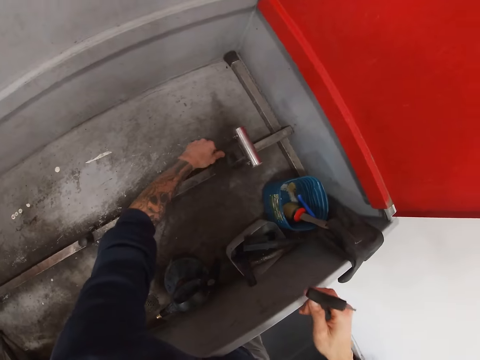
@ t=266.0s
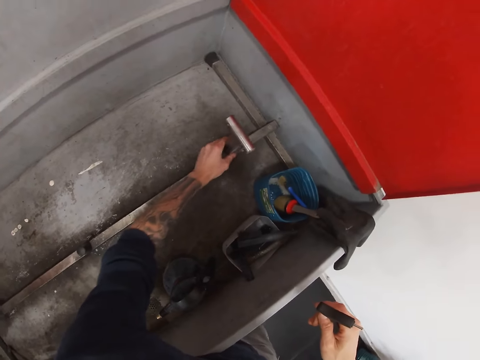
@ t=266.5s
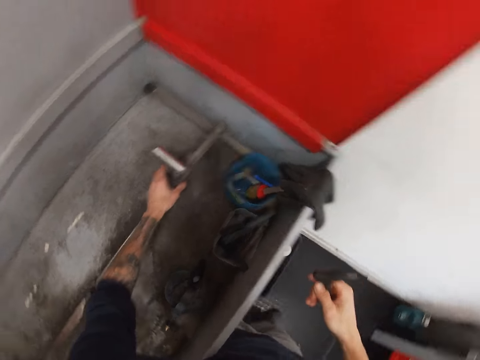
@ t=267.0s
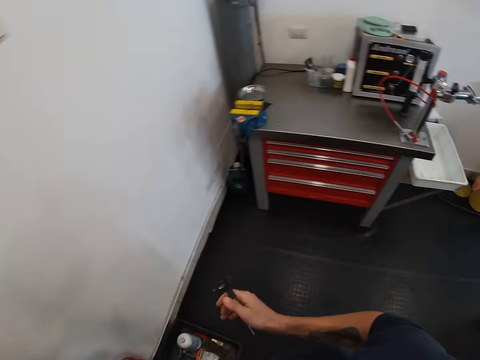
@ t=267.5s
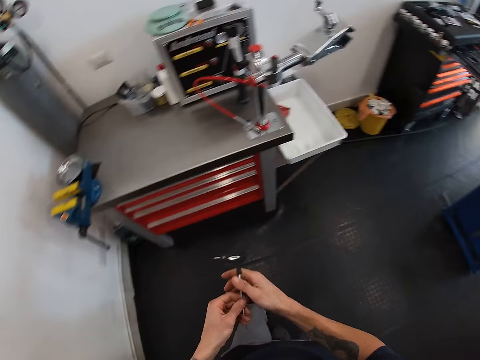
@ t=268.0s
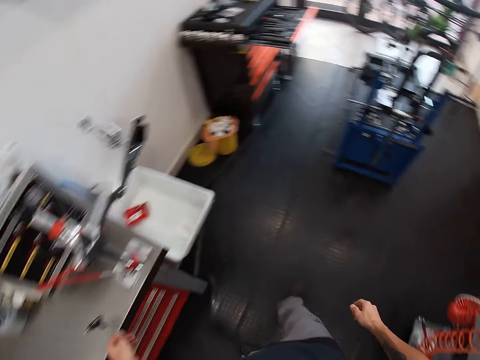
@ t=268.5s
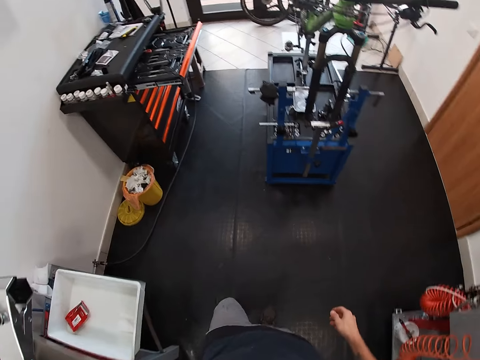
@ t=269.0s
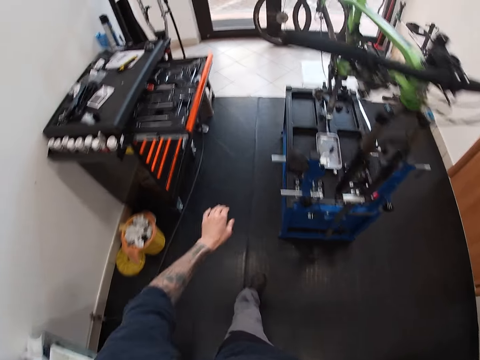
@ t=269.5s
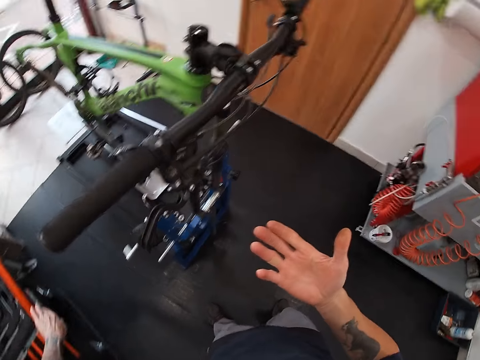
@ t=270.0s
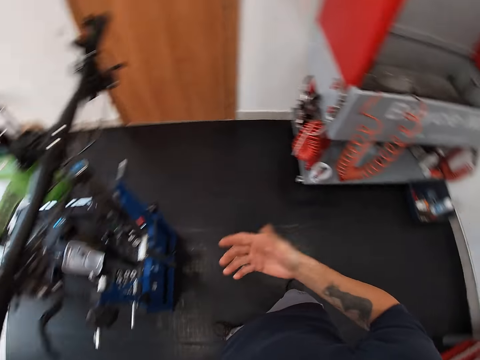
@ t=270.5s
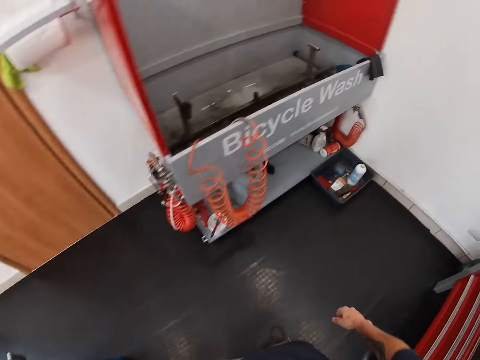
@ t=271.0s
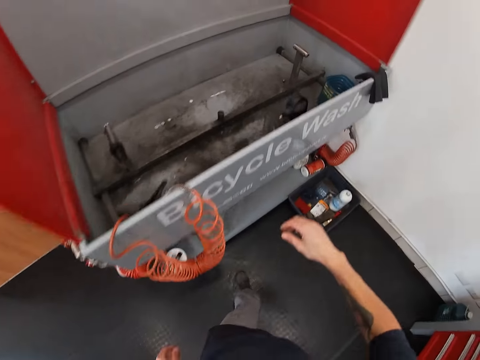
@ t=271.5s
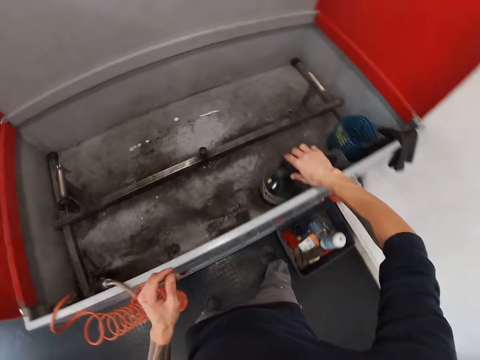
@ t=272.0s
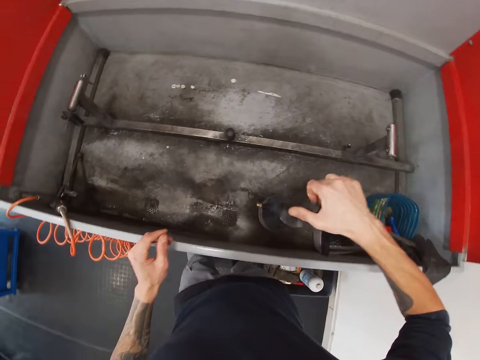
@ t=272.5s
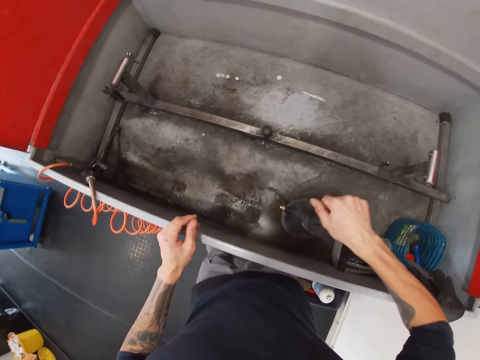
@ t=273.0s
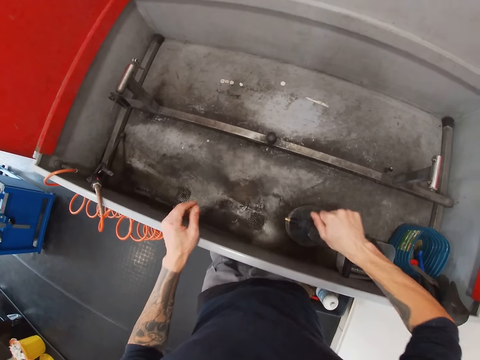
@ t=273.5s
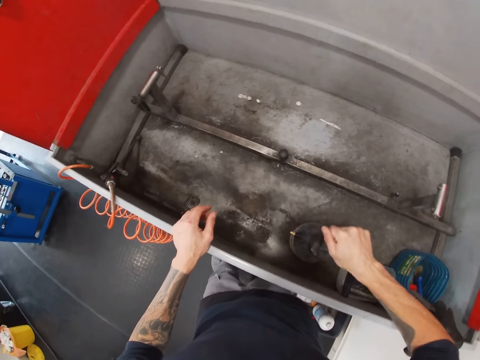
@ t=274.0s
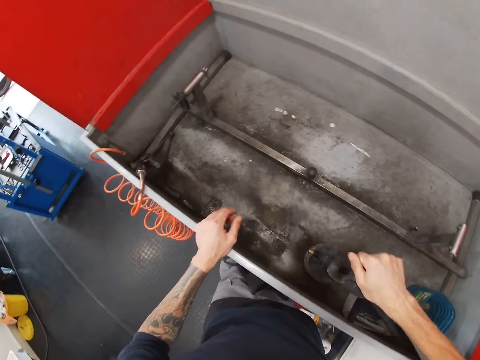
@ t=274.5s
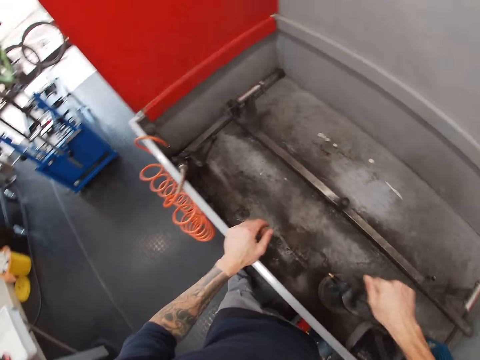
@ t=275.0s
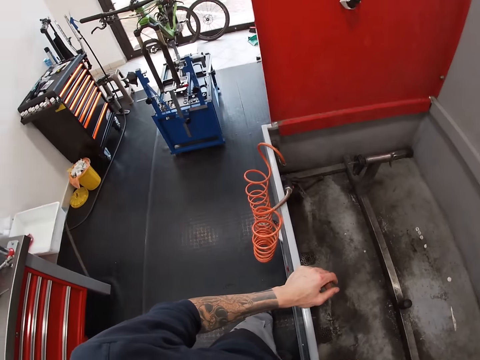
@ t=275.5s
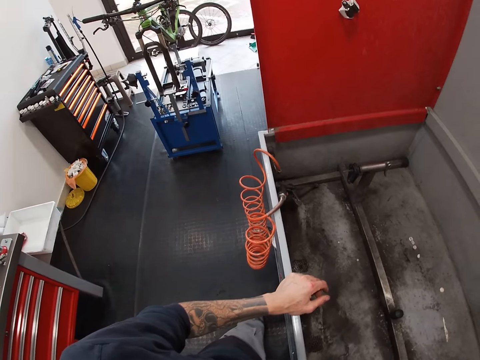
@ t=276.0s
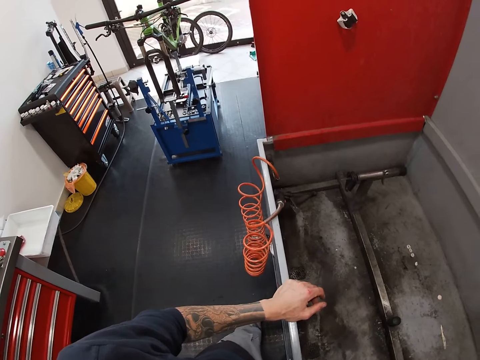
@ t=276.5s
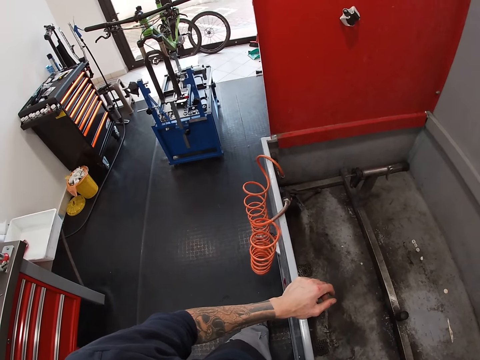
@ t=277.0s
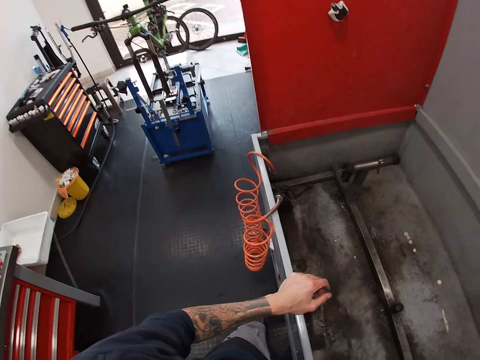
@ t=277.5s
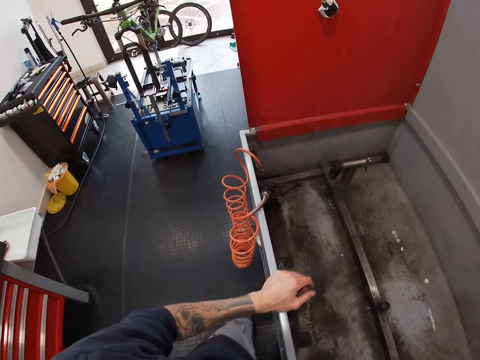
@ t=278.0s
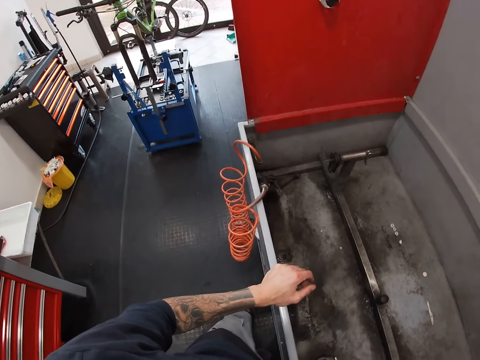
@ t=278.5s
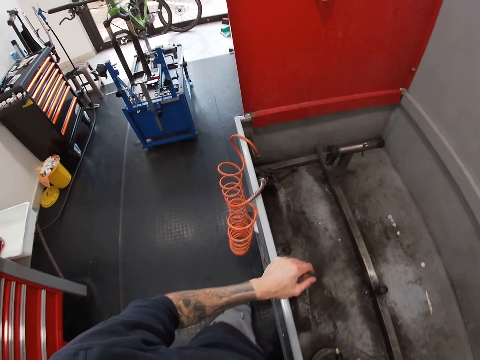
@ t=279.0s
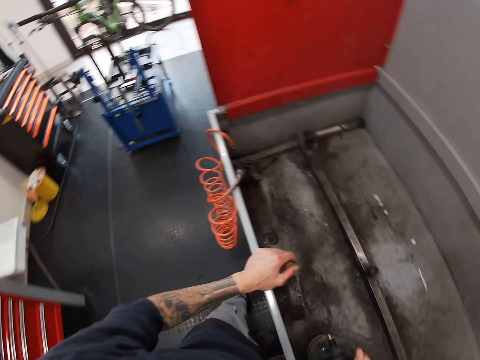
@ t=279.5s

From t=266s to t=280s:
The camera wearer closes the drawer with his left hand. He uses the spray with his left hand.

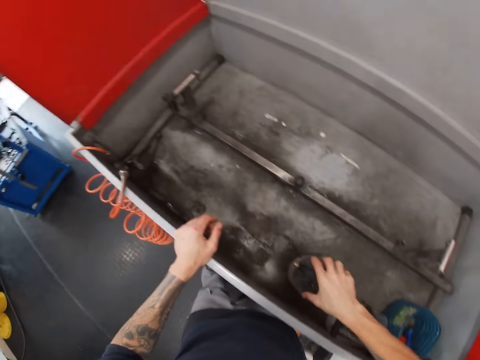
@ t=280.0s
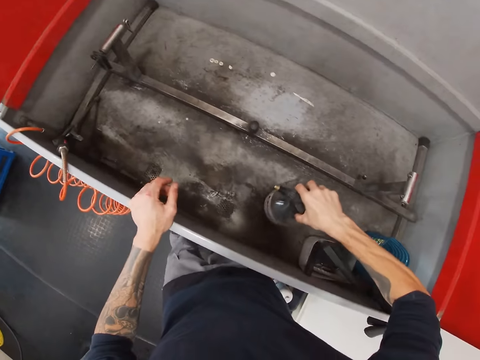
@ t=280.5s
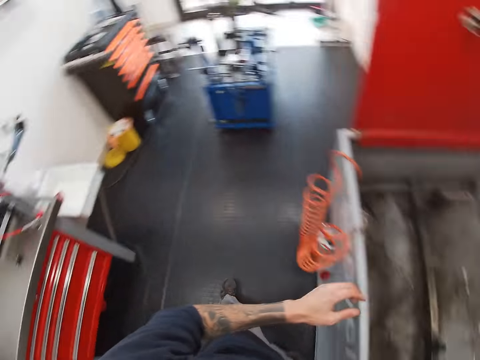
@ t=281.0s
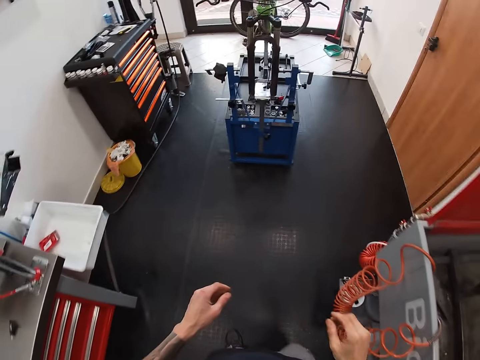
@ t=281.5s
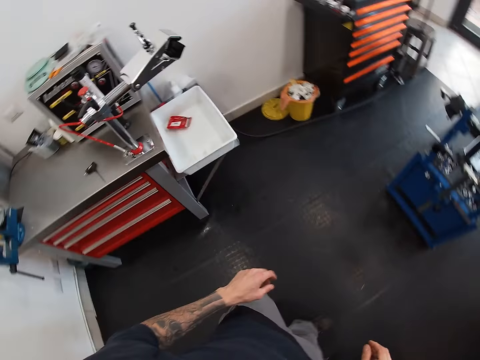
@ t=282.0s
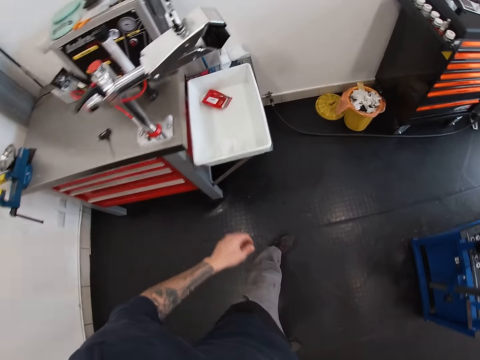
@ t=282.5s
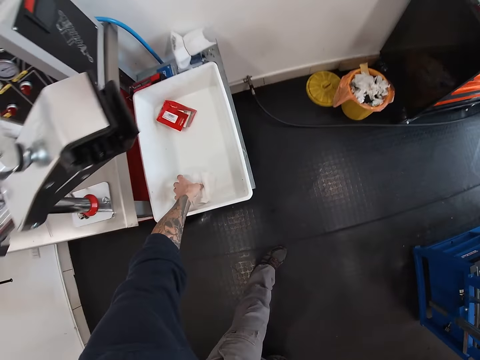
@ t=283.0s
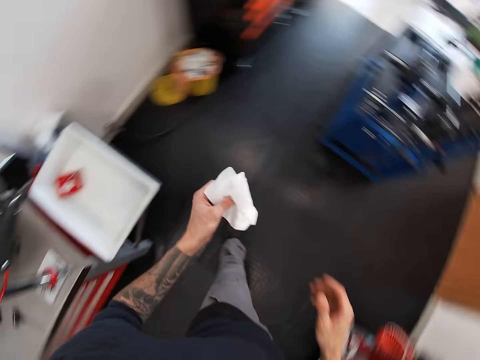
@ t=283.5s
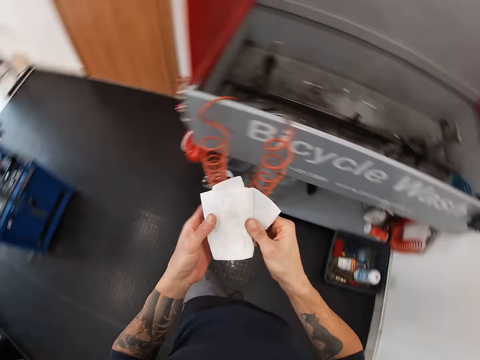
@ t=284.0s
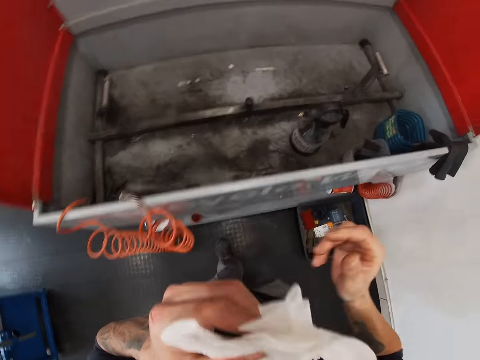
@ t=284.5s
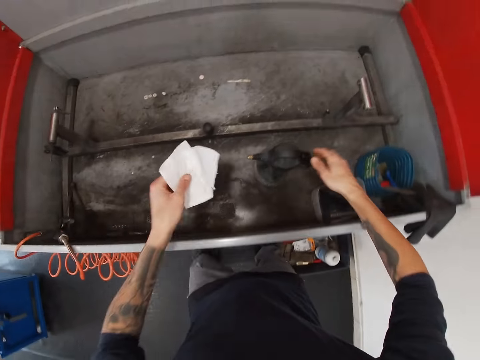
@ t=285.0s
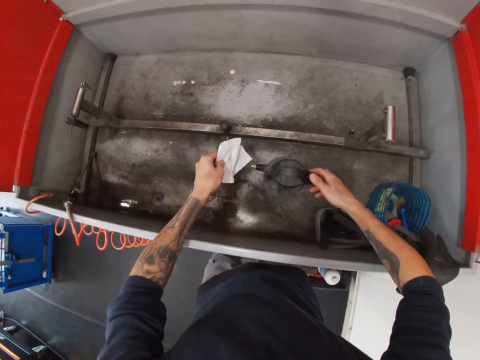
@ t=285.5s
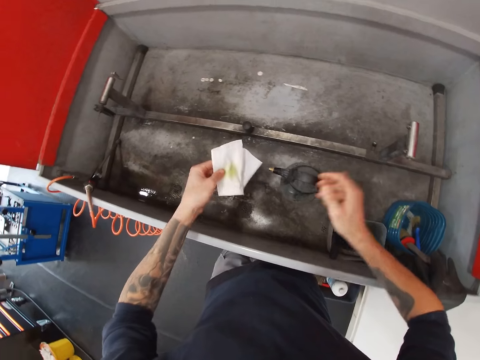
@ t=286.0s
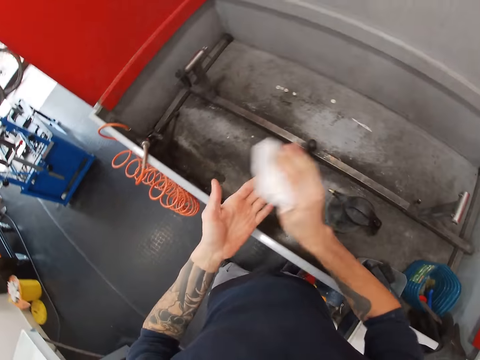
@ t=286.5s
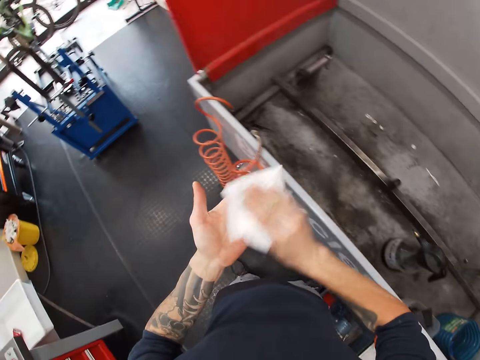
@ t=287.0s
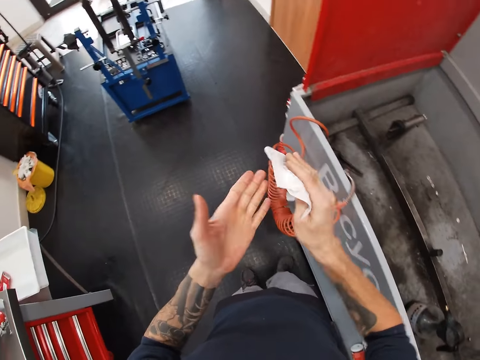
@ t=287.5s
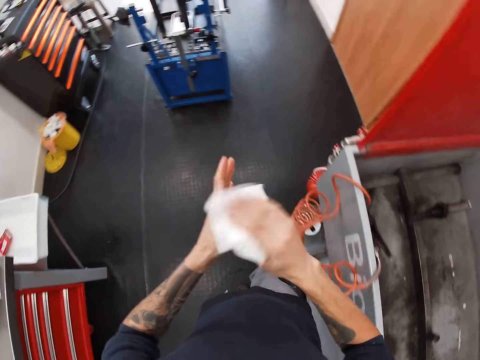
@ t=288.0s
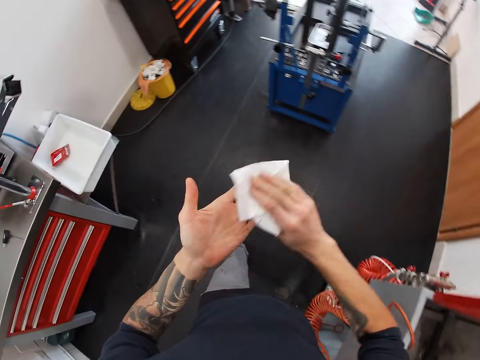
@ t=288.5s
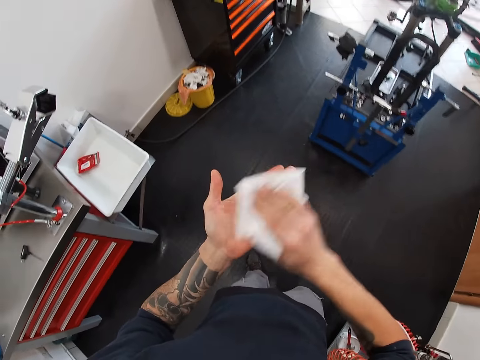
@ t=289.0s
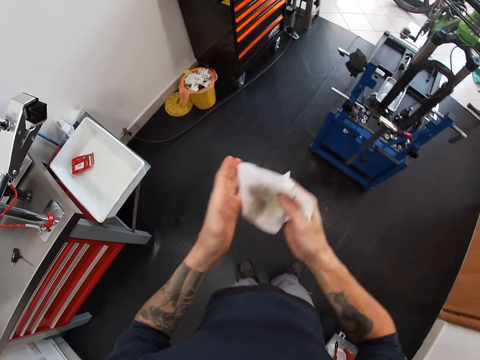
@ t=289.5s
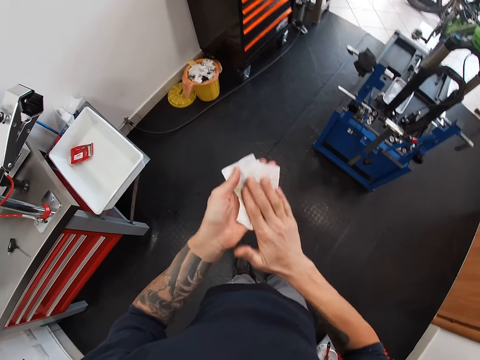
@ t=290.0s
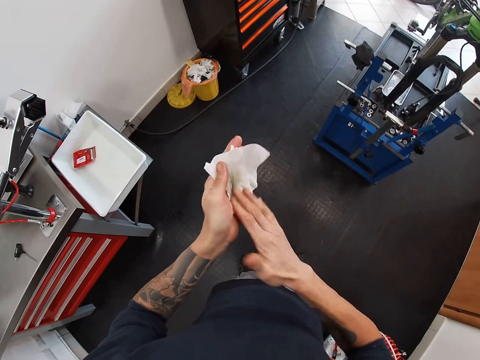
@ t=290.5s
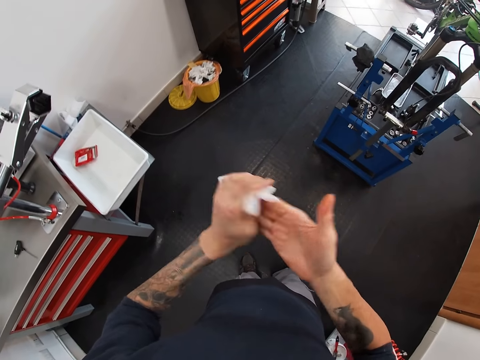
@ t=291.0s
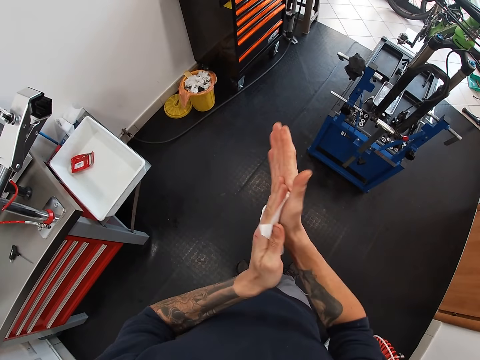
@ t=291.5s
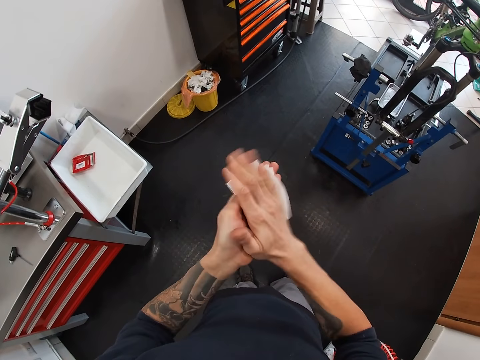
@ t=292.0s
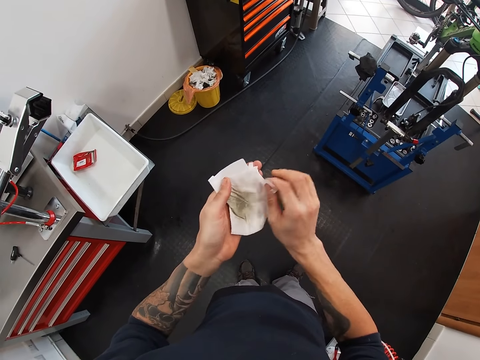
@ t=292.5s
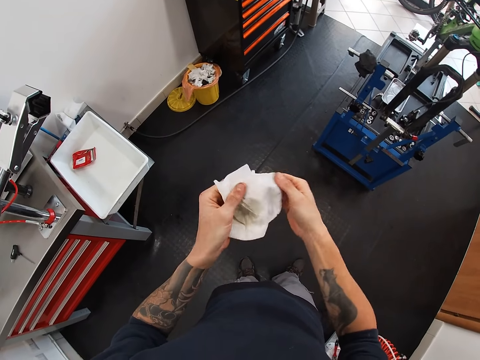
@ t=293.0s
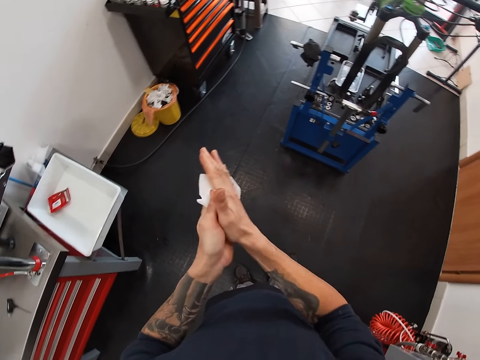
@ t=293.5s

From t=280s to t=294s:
The camera wearer carries the tissue paper with his left hand. He picks up the pump. He sprays the tissue paper with the bike cleaner in his right hand. He puts something in the tissue. He cleans both hands with the tissue paper. He moves around the room and wipes his hands.
